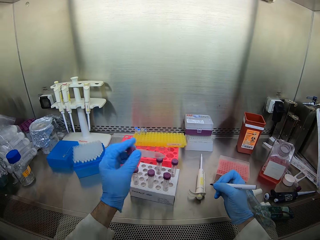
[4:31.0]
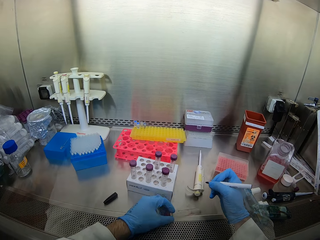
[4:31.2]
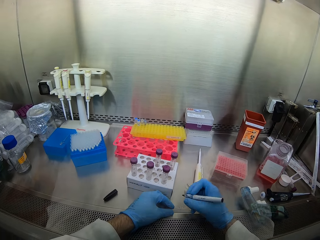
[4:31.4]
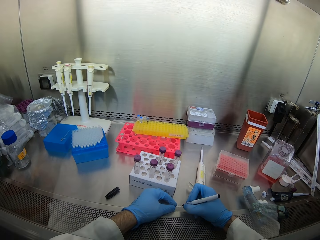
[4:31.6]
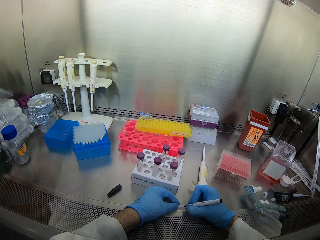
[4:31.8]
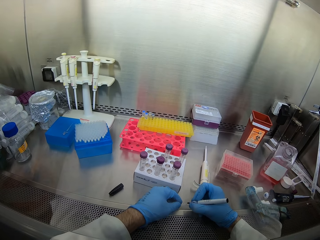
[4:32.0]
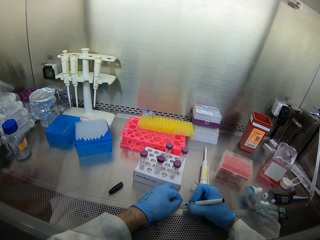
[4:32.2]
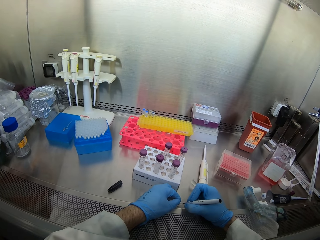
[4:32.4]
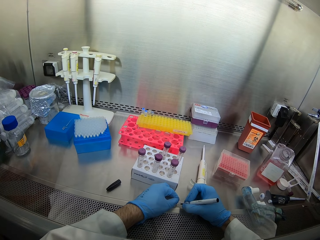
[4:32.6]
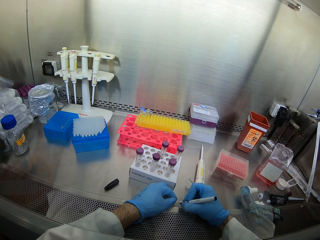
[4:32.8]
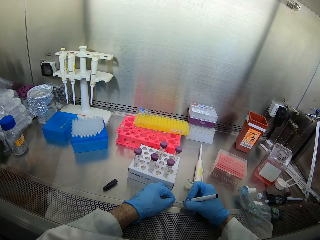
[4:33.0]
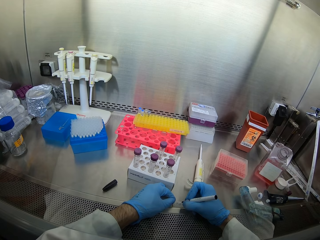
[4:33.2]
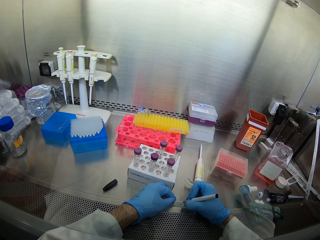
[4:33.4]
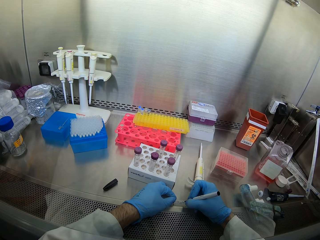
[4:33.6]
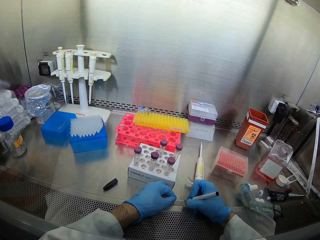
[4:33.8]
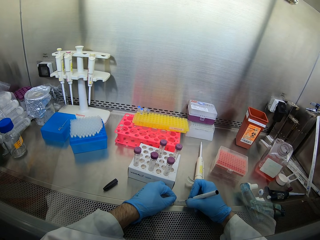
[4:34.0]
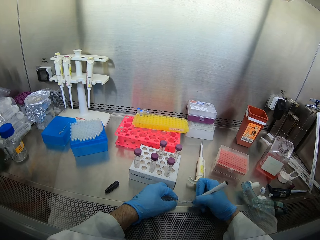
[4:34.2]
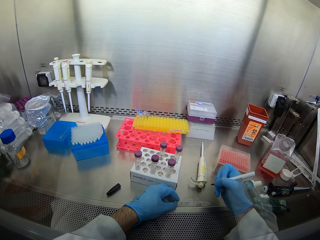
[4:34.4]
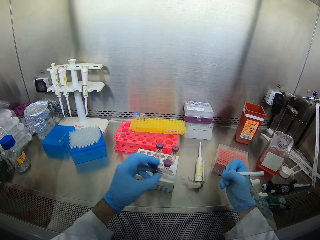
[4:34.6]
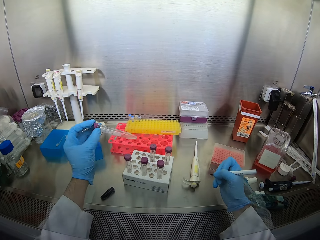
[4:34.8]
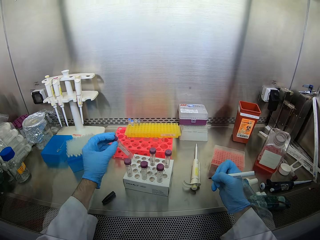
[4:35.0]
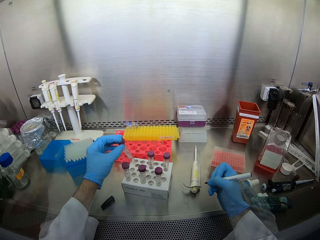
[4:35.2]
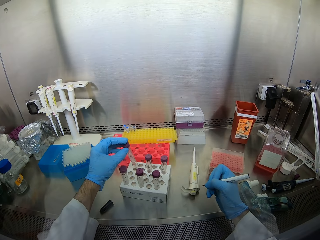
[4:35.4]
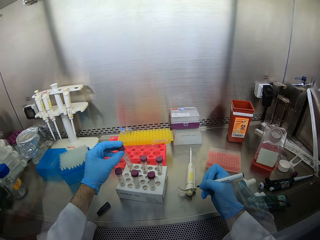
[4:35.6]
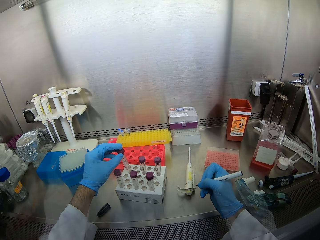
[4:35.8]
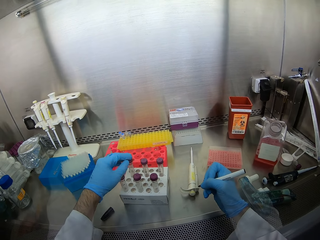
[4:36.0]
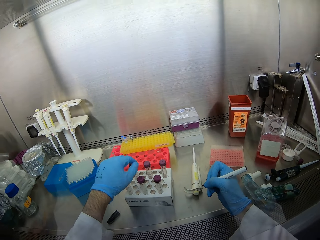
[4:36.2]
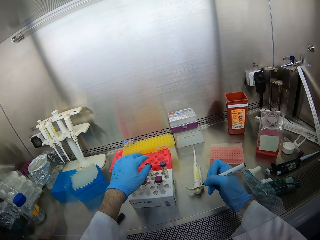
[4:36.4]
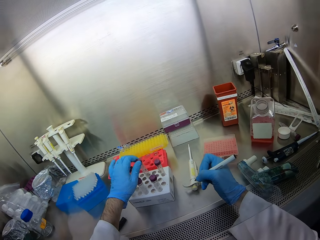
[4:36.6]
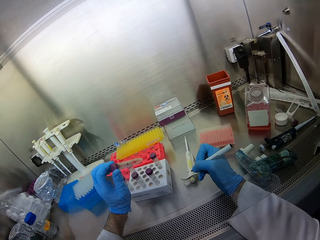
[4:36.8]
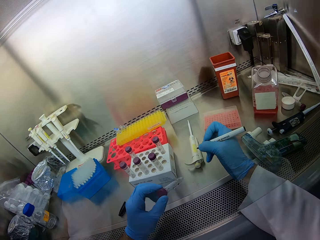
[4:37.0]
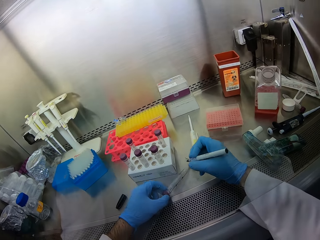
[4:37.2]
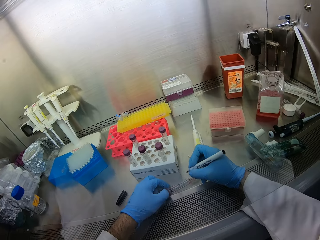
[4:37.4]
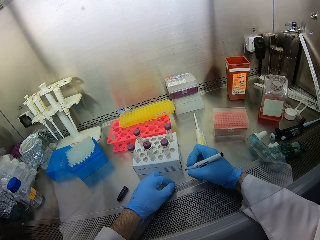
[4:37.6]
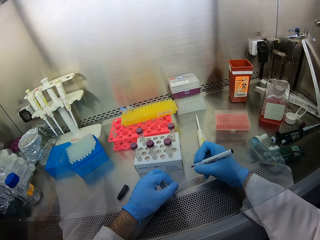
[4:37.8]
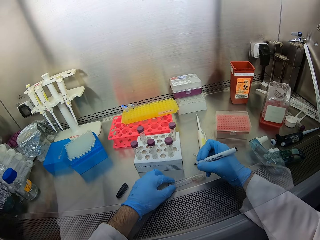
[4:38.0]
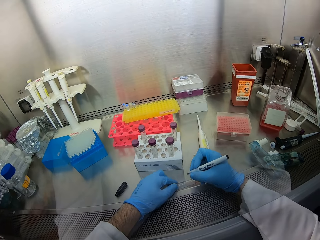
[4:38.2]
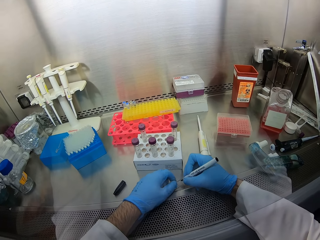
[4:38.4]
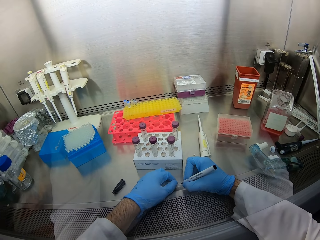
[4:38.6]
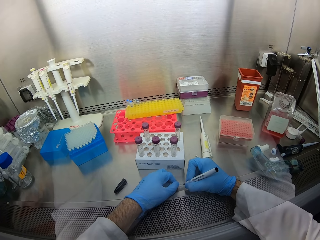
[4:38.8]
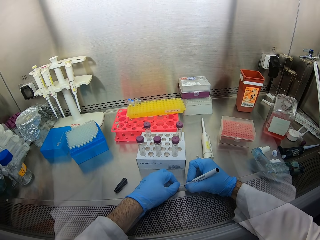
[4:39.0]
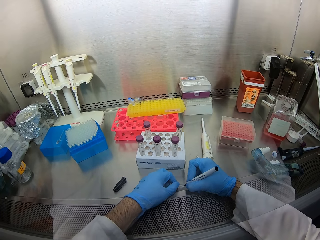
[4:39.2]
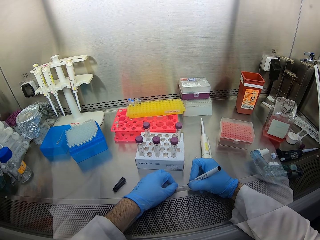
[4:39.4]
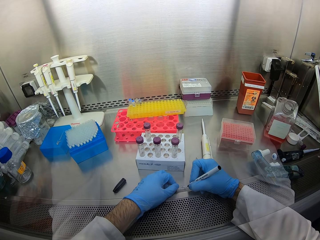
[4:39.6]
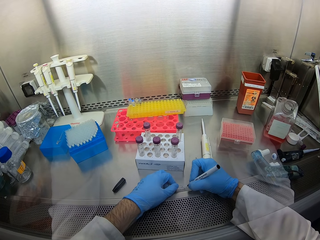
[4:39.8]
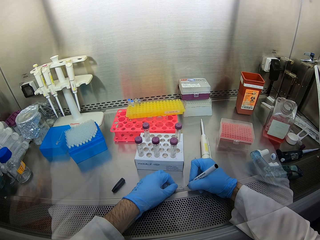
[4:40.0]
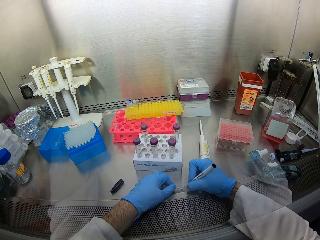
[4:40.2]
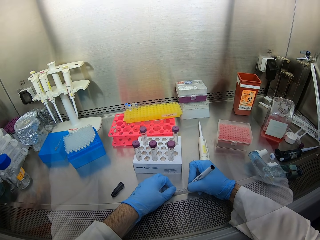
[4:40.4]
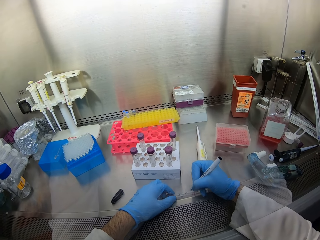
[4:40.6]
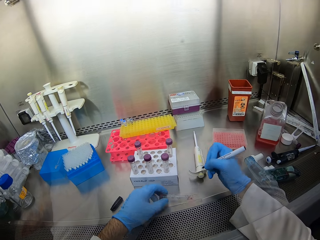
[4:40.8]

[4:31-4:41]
The camera wearer writes on the test tube. They put the test tube on the rack. They write on the test tube.

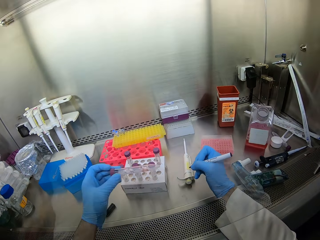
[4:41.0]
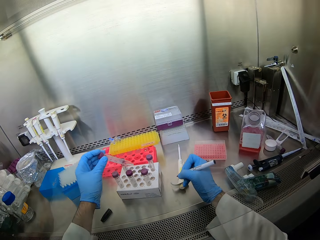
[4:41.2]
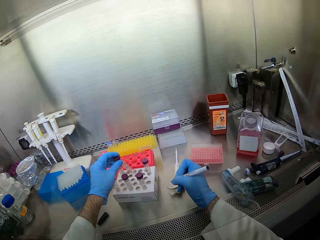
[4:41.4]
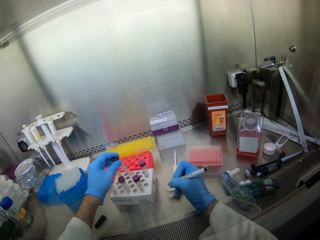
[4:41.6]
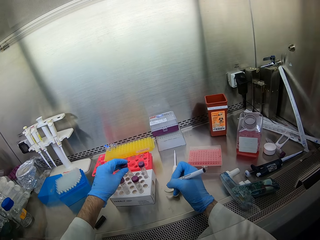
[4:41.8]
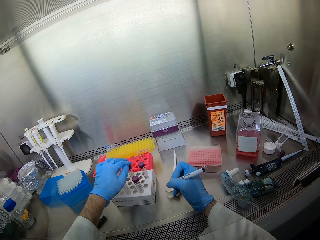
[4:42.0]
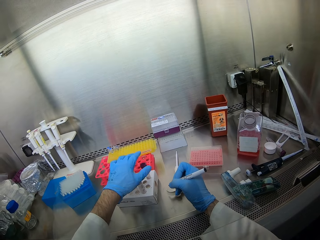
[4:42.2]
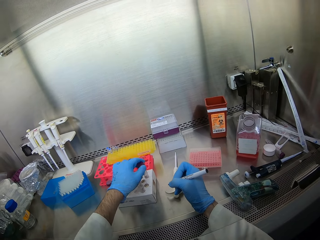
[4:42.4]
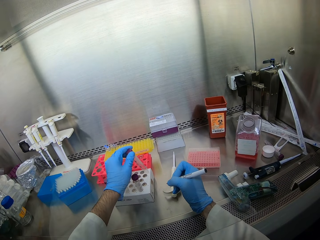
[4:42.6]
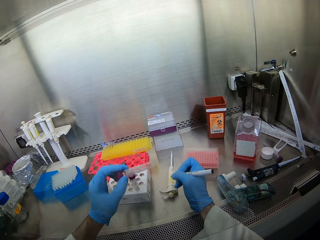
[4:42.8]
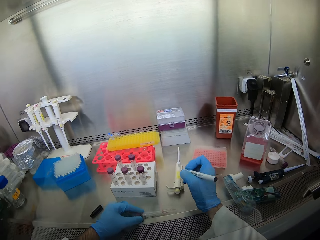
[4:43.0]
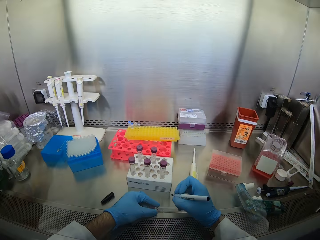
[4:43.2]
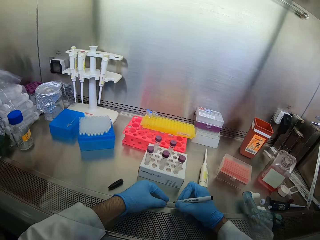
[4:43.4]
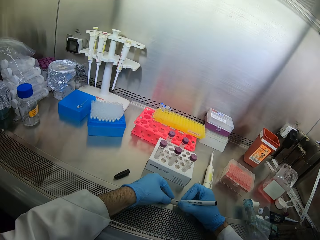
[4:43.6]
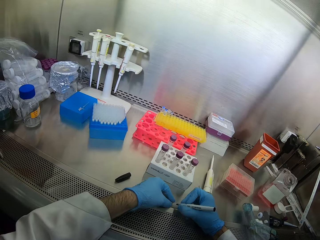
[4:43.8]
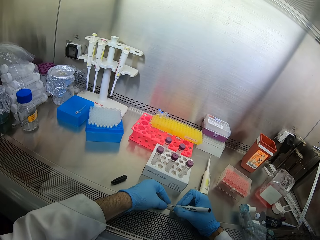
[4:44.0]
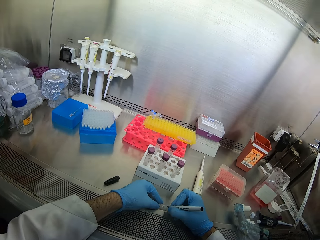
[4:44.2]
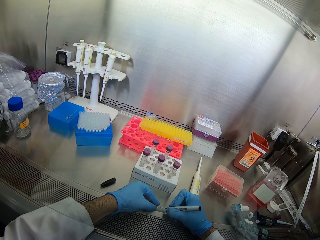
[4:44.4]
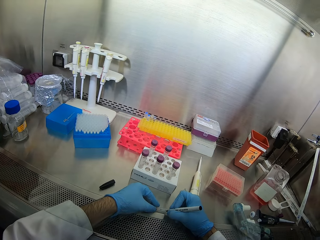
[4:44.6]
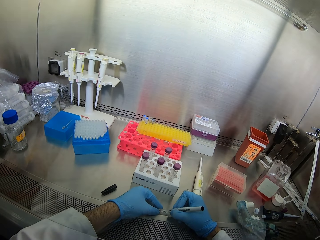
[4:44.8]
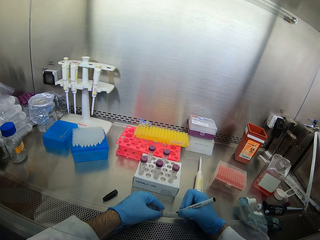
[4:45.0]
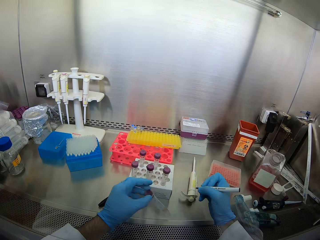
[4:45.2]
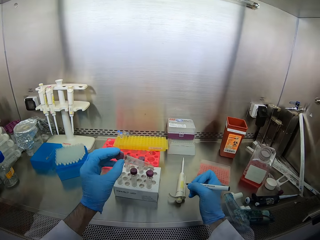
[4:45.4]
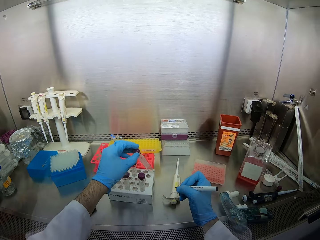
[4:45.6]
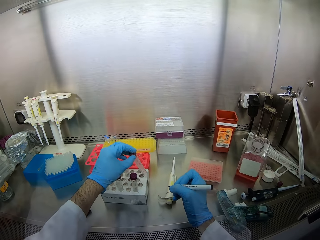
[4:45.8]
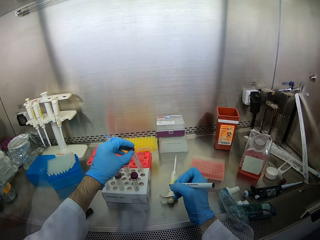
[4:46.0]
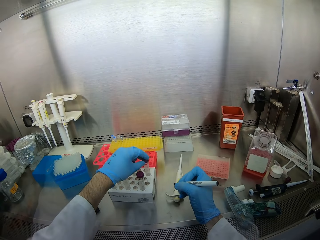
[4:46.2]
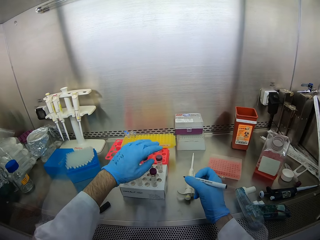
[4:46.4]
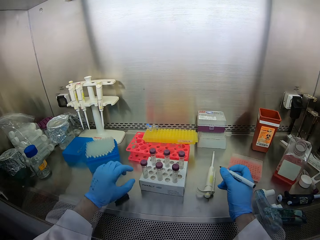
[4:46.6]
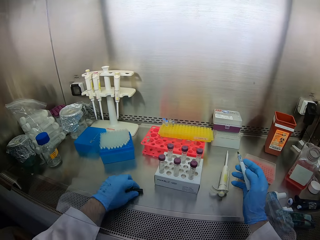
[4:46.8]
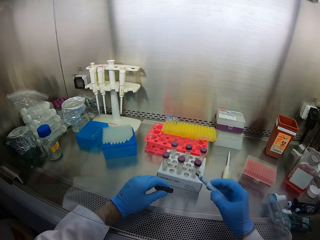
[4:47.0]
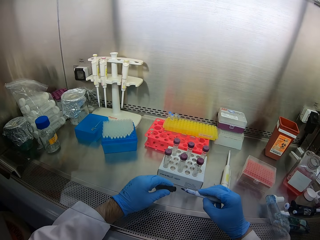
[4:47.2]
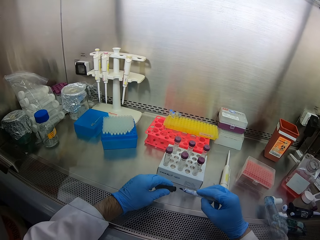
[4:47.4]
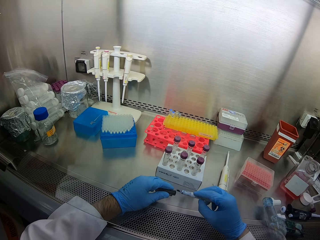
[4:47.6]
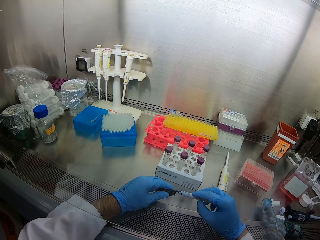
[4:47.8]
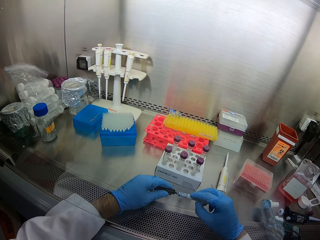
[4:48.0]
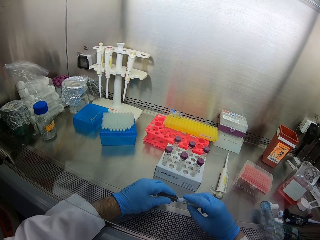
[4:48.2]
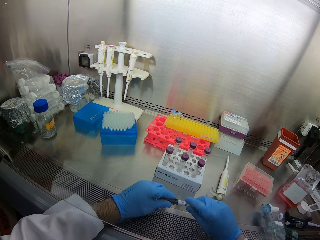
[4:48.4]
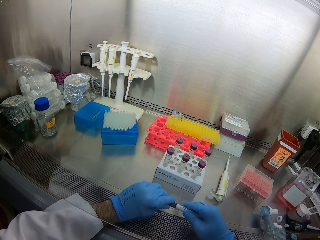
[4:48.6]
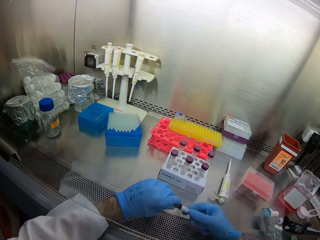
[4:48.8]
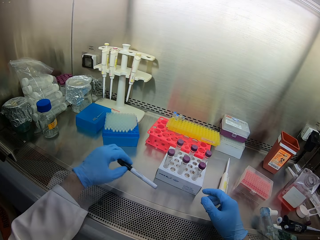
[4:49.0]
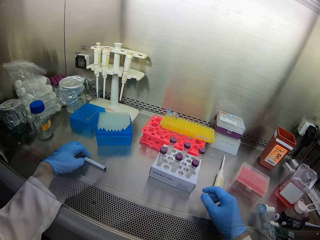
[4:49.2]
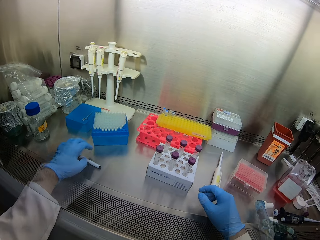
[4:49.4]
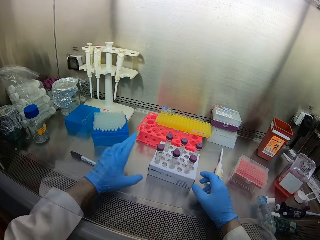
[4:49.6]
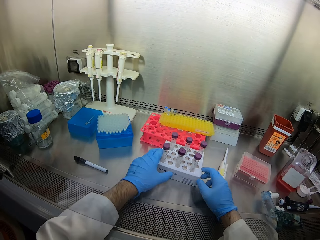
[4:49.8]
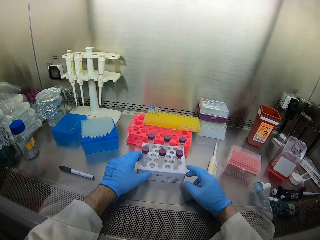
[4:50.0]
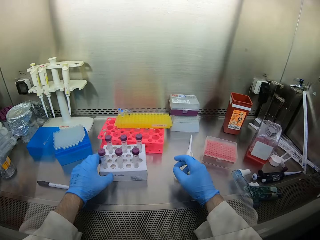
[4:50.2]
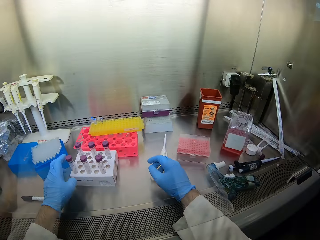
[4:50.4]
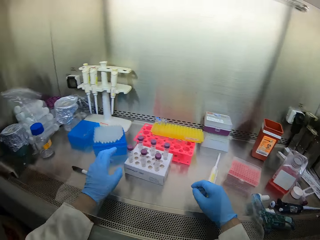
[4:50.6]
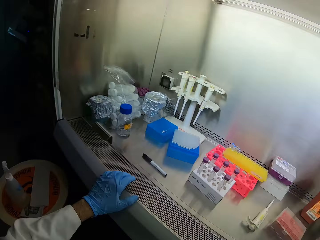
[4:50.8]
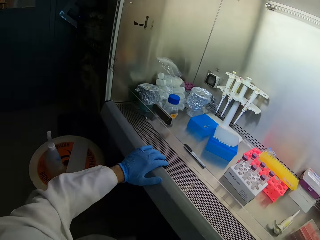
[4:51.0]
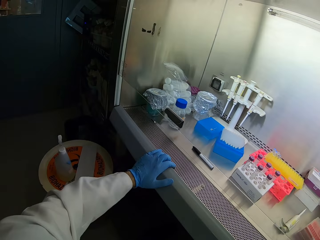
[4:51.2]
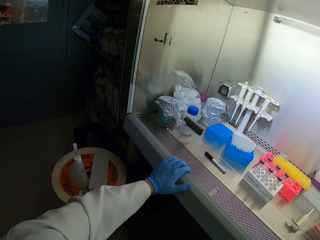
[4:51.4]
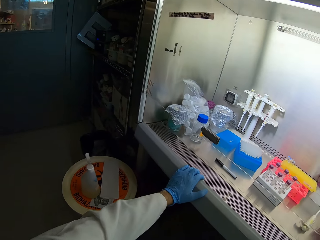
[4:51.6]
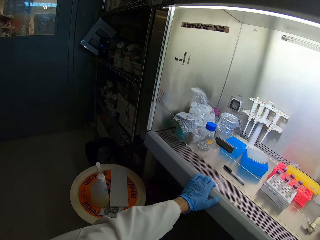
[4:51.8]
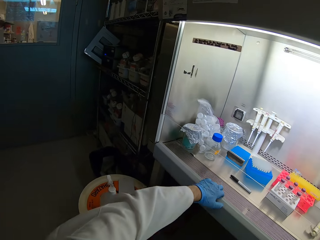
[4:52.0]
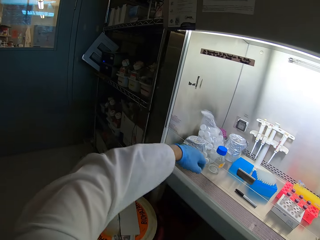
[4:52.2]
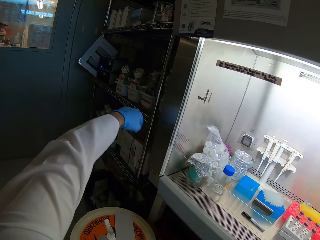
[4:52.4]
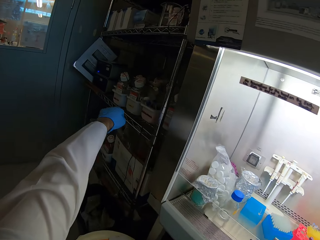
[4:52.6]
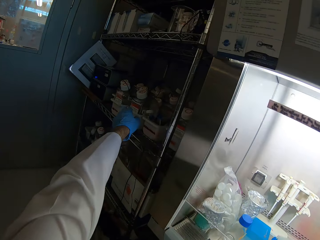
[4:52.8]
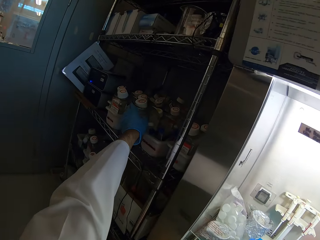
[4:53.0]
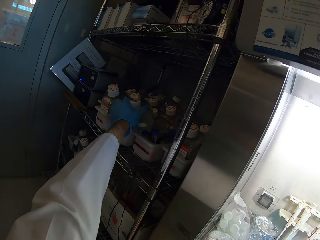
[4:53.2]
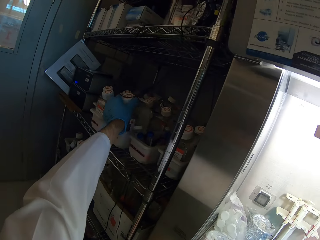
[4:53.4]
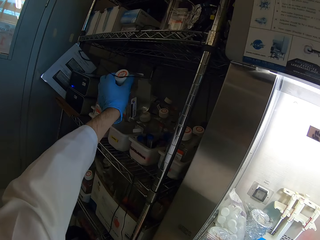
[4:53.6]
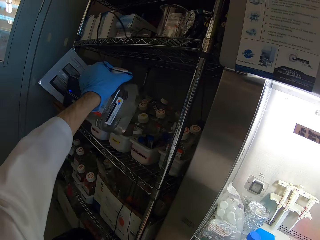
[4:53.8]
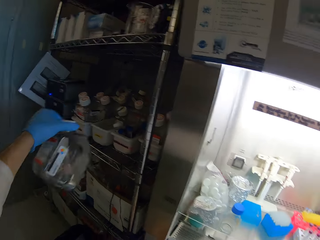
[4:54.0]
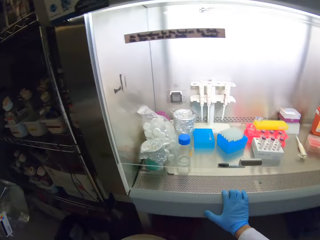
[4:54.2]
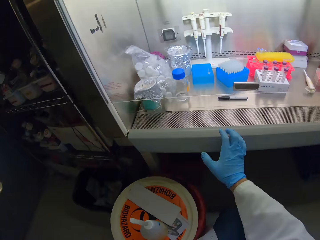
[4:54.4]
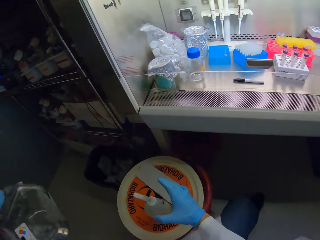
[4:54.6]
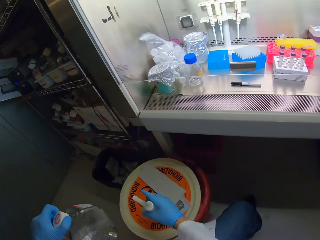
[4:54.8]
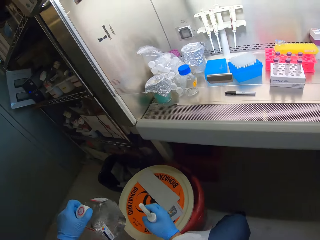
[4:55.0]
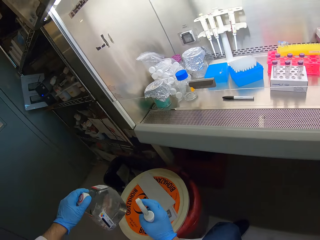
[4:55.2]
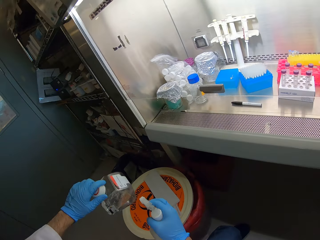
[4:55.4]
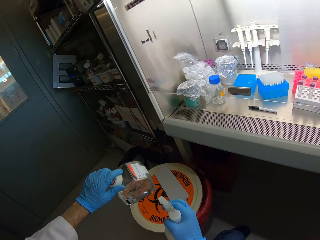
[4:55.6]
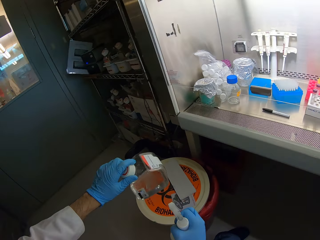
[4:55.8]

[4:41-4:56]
The camera wearer puts the test tube on the rack. They write on the test tube. They put the test tube on the rack. They close the pen with the pen cap. They place the pen on the cabin top. They move the test tube rack aside. They pick up a bottle from the shelf. They hold the bottle.
